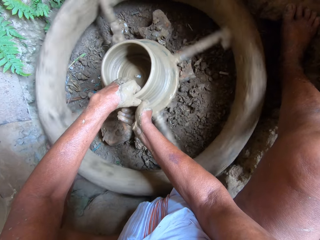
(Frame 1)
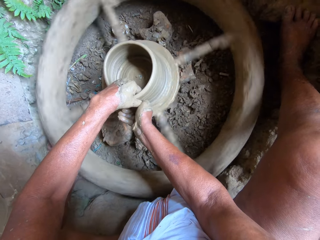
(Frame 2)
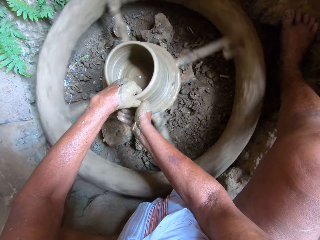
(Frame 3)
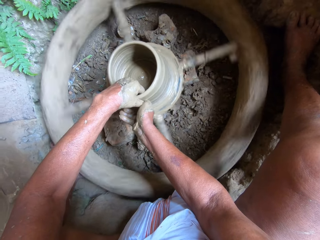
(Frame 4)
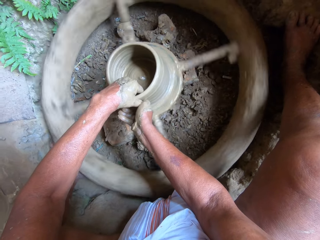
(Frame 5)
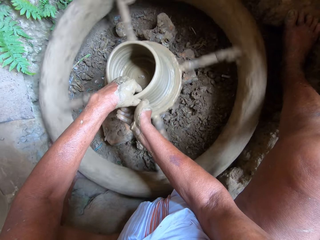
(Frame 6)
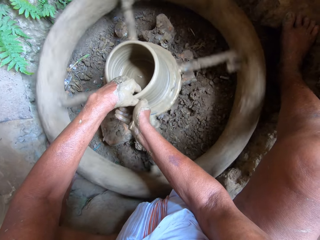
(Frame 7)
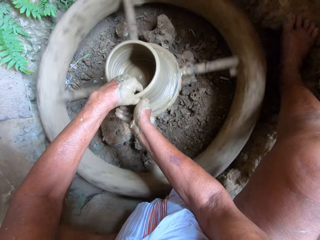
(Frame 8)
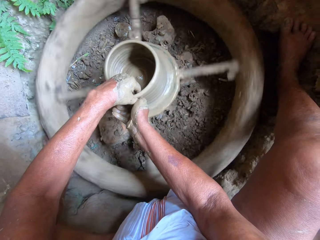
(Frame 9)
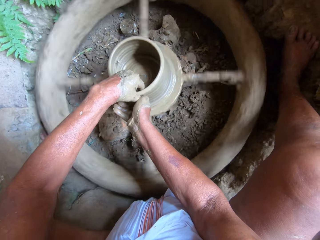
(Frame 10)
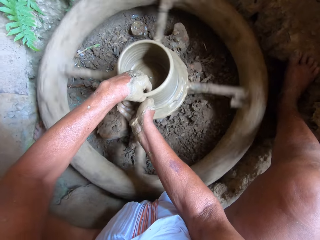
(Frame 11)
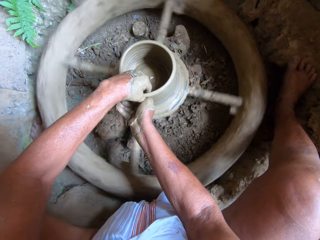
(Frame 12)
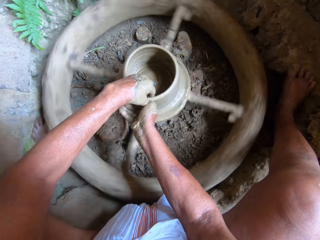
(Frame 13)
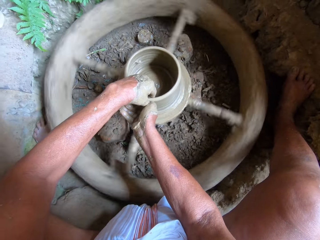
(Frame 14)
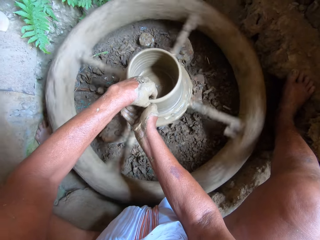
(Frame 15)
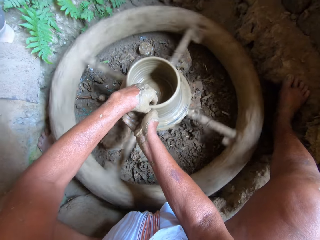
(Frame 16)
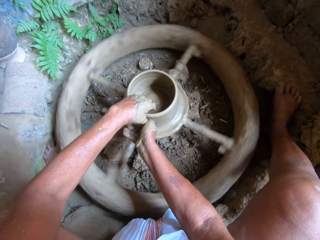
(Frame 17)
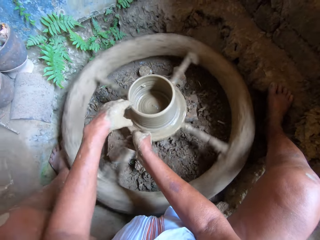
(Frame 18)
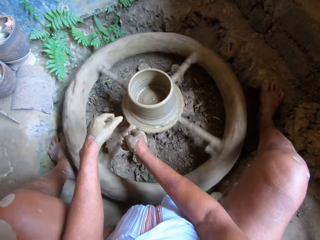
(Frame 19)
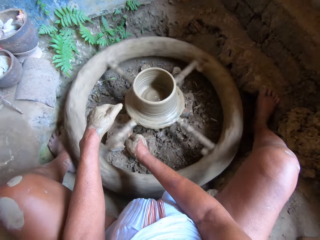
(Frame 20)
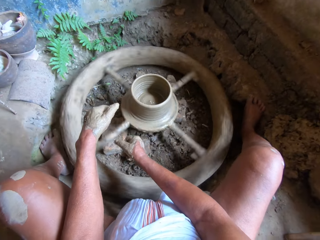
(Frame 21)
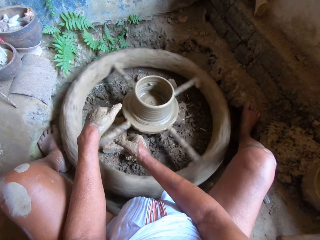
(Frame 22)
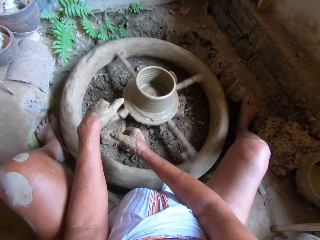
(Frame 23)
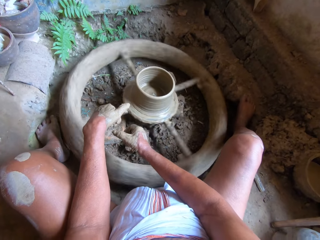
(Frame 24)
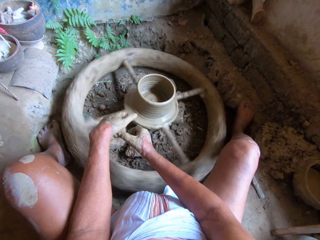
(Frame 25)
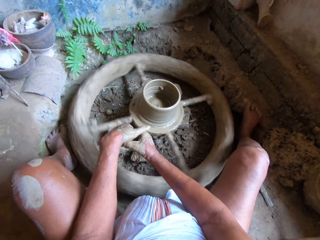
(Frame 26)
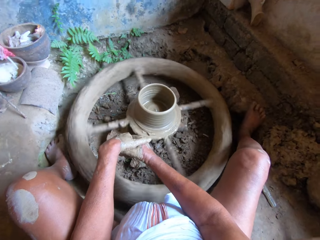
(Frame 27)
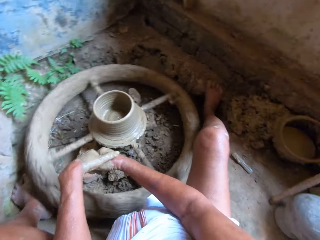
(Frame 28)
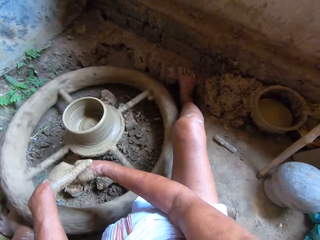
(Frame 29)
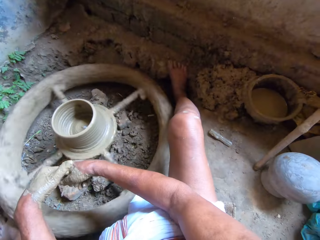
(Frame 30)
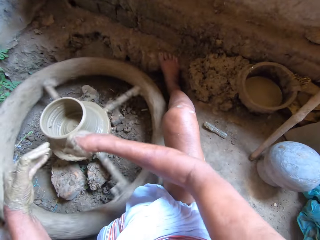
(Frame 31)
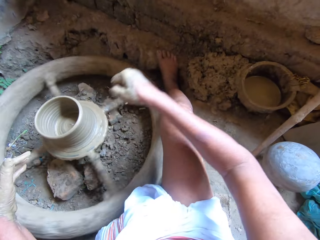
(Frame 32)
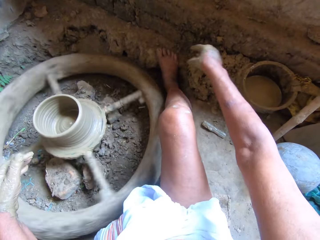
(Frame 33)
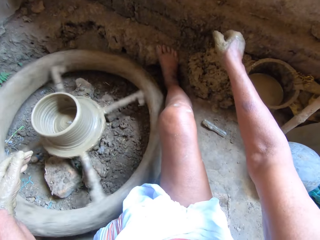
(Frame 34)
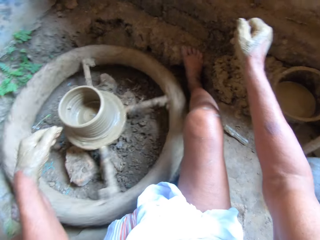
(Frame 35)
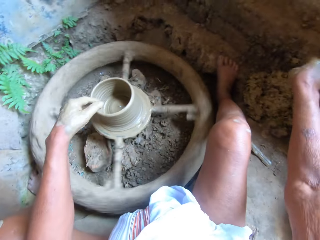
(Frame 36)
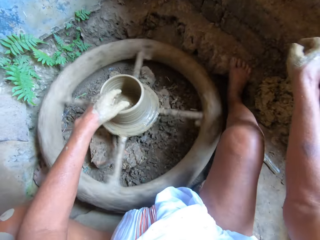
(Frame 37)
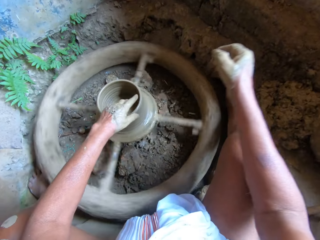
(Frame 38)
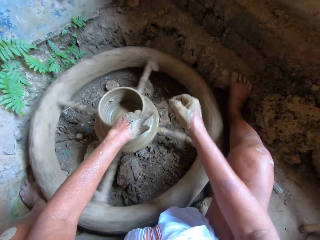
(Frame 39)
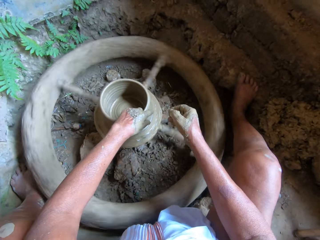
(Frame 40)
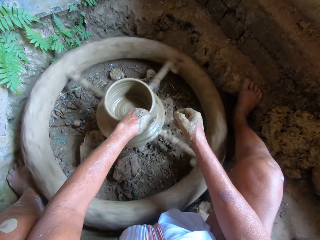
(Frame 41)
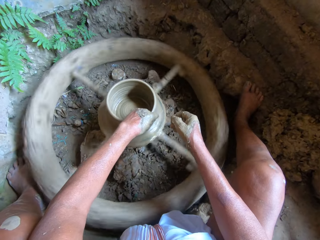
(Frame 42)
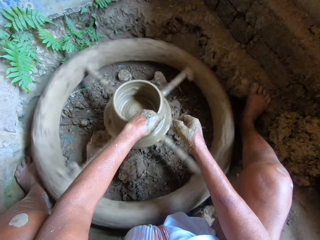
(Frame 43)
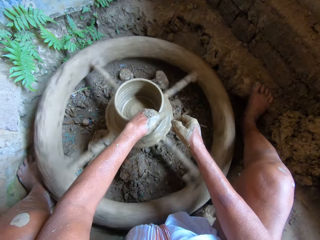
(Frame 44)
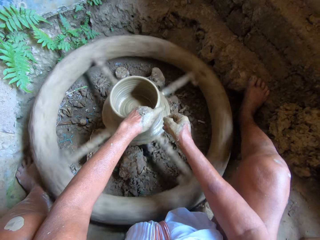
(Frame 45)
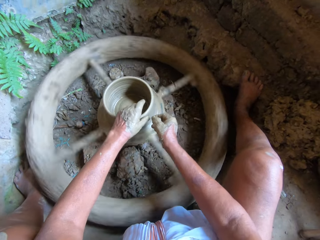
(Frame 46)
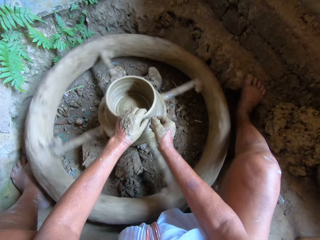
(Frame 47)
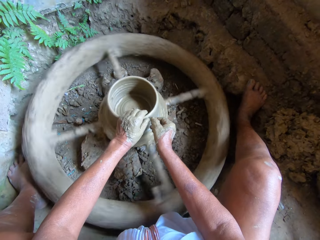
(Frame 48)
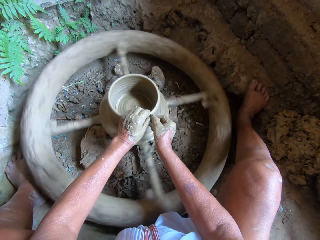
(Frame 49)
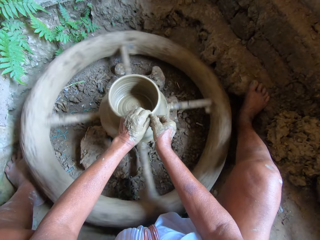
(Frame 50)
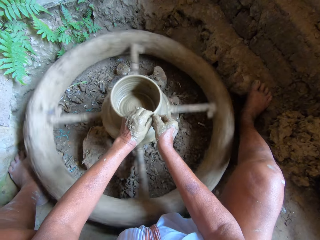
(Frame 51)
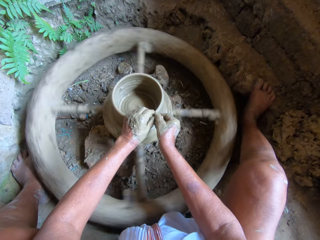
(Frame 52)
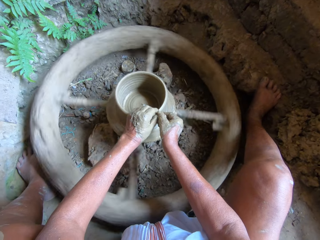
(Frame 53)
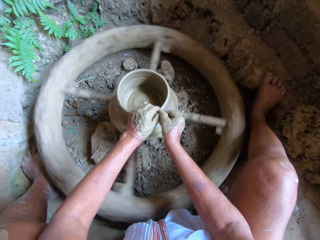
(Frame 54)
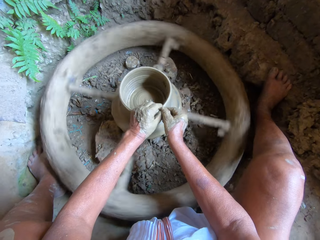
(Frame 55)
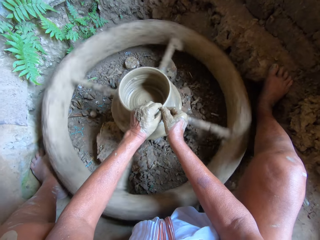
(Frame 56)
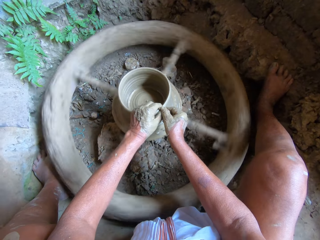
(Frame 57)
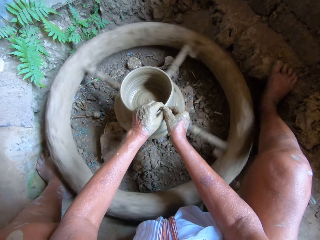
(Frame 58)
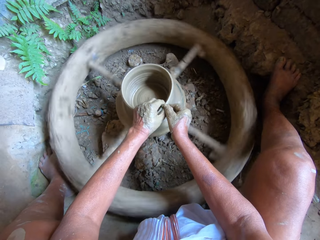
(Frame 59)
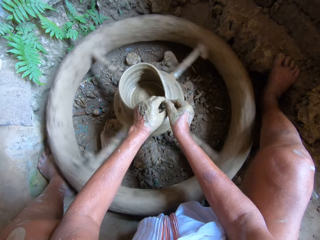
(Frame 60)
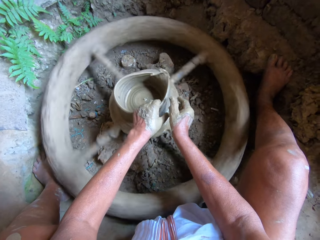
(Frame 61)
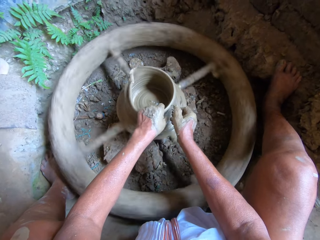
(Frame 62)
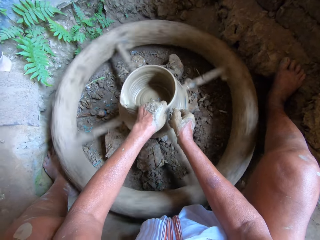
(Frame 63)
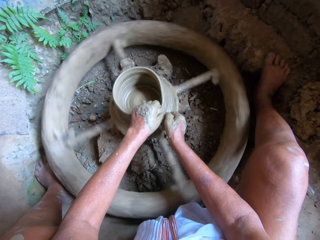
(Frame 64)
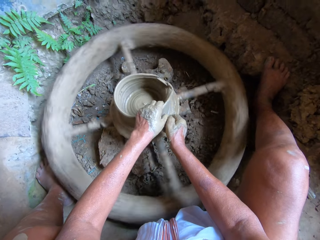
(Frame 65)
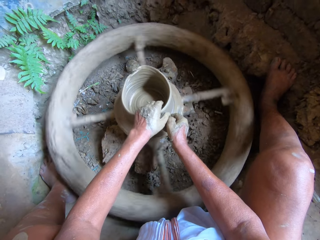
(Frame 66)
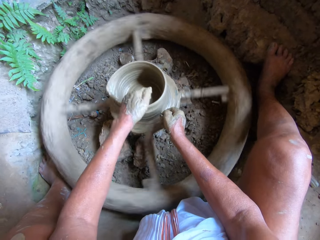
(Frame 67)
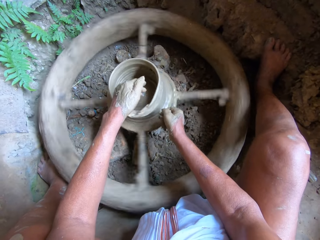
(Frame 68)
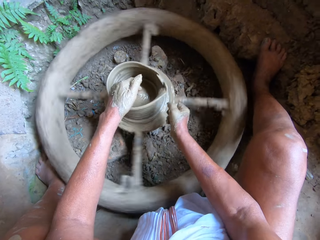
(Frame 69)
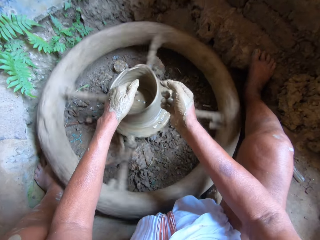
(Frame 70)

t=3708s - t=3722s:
The camera wearer removes both hands from the clay pot on the potter's wheel. He drops mud on the floor with his right hand. He holds the clay pot on the potter's wheel with his left hand. He molds the clay pot on the potter's wheel using both hands.

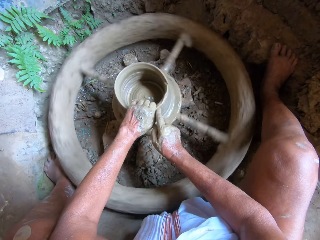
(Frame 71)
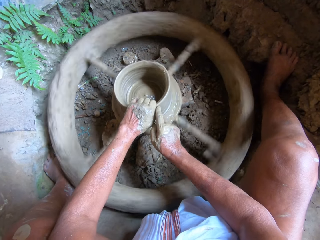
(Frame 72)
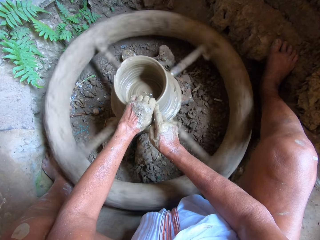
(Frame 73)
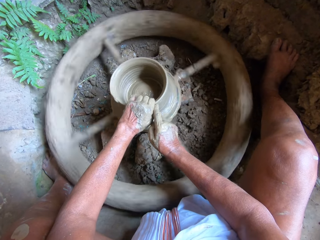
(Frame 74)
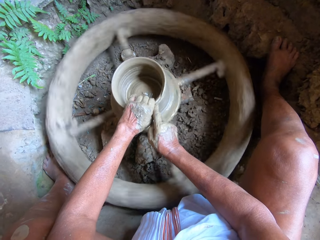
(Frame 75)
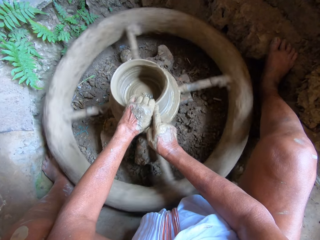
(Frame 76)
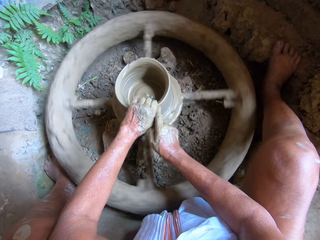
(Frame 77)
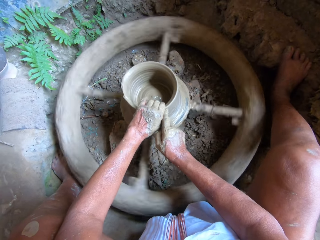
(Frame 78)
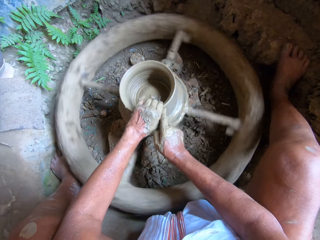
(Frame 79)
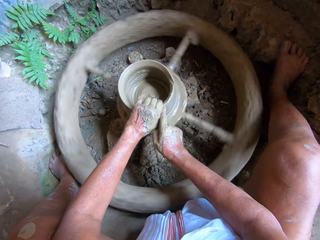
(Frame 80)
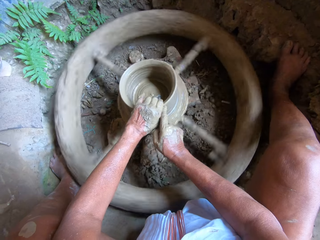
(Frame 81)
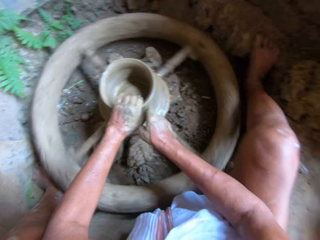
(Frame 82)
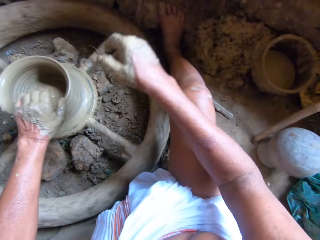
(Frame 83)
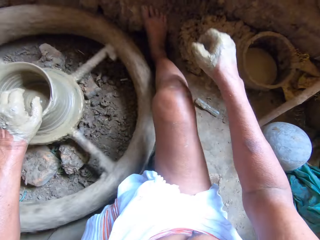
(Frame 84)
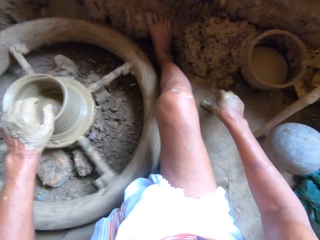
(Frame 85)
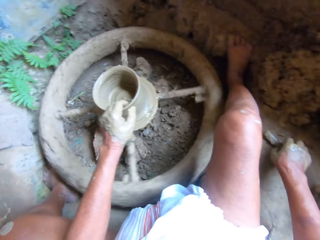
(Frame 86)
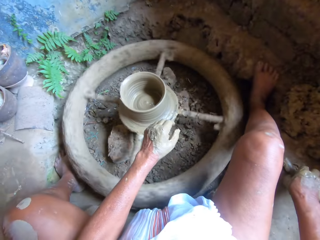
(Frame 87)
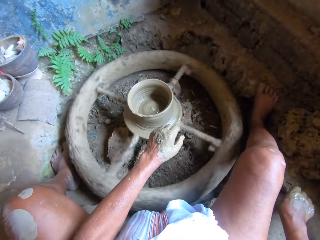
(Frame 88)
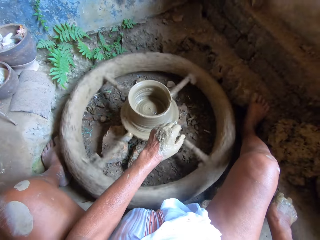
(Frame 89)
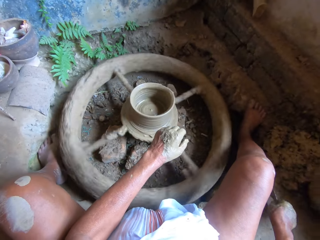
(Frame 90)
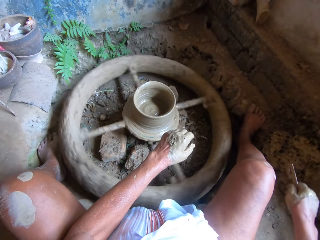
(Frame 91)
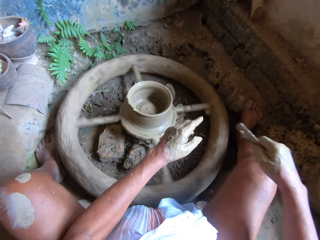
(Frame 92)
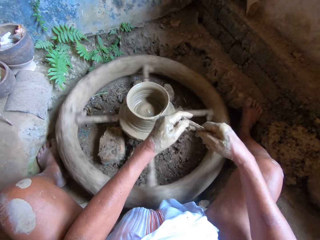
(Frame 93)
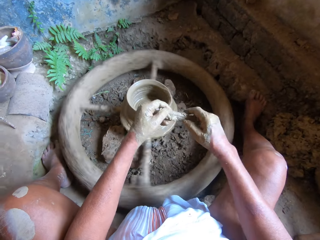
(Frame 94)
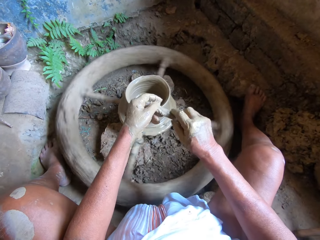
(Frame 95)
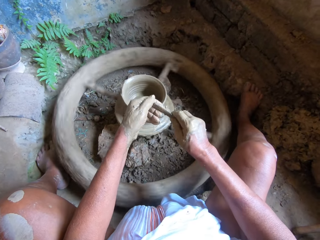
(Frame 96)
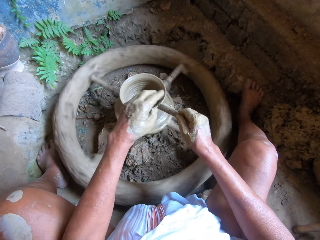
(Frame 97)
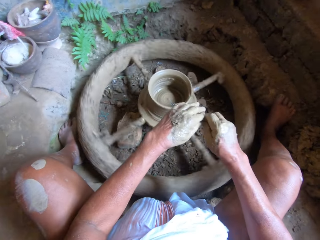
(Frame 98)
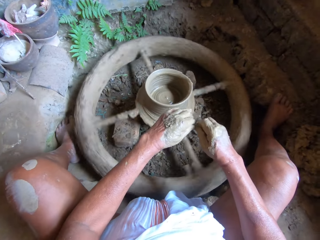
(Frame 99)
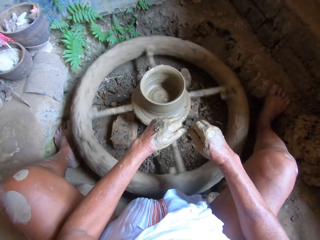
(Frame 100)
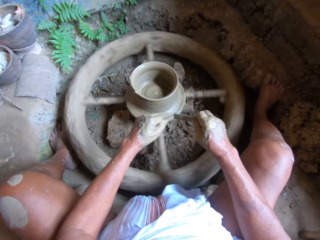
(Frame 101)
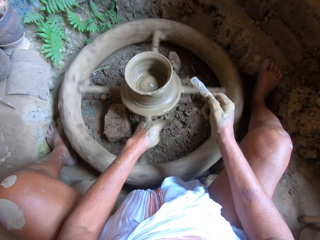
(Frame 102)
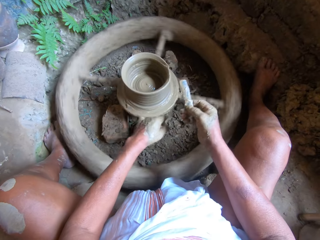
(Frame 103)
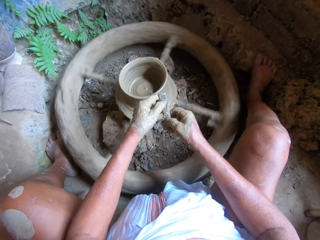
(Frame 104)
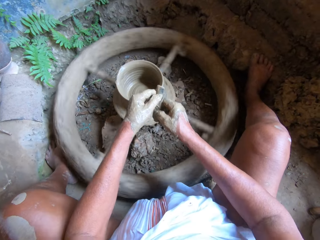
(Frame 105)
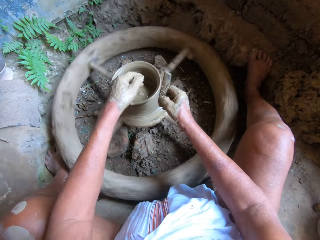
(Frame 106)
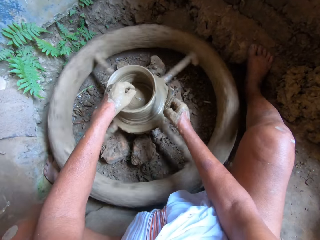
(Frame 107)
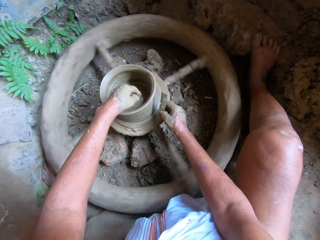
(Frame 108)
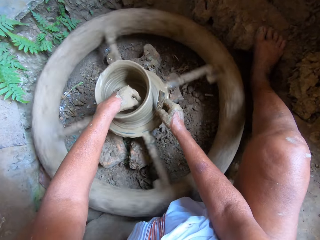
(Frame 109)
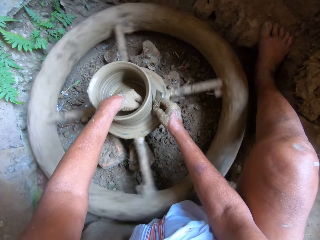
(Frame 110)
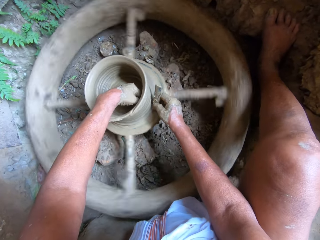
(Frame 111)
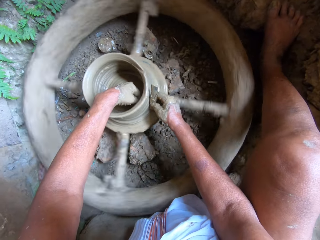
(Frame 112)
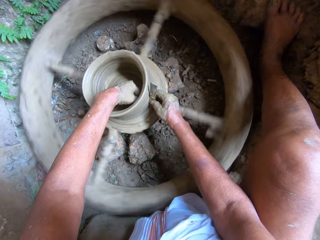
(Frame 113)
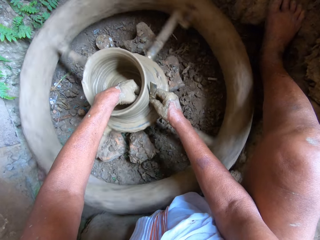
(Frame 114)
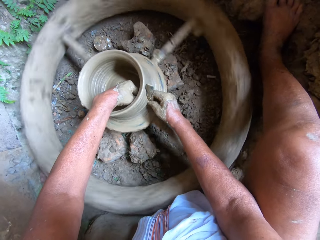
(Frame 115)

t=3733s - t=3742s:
The camera wearer picks up a pottery rib or scraper on the floor with his right hand. He wipes off the clay on the pottery rib with his left hand. He smoothens the clay pot on the potter's wheel with his left hand and the pottery rib in his right.
